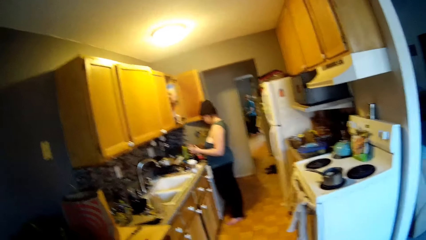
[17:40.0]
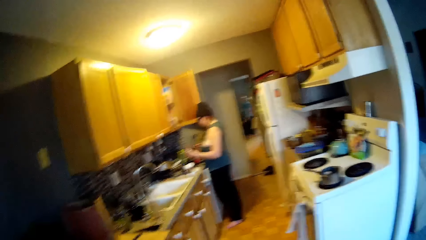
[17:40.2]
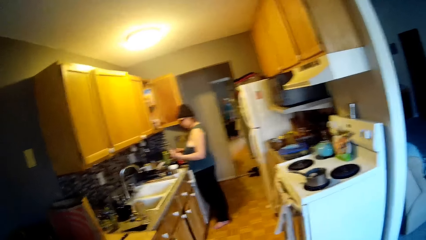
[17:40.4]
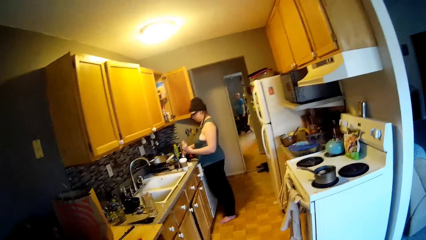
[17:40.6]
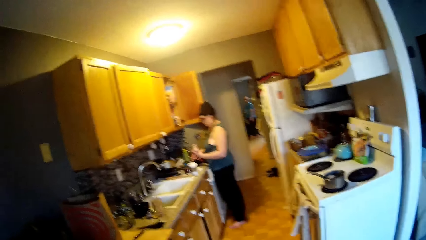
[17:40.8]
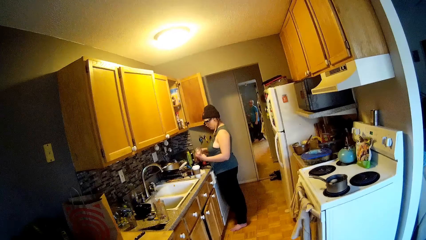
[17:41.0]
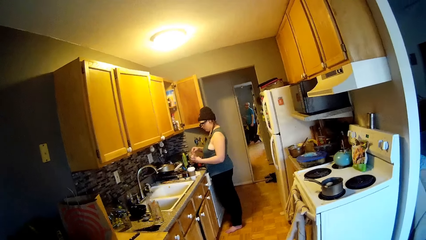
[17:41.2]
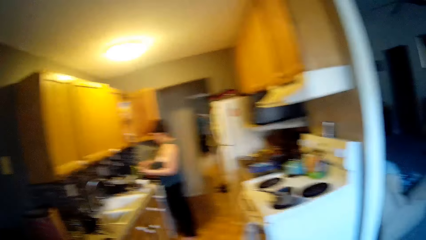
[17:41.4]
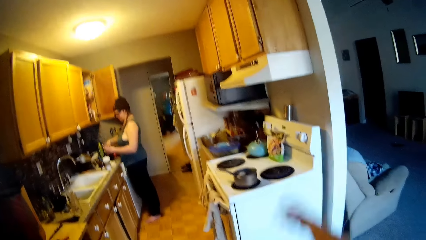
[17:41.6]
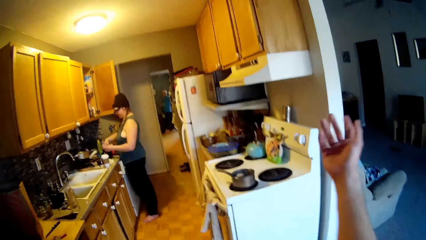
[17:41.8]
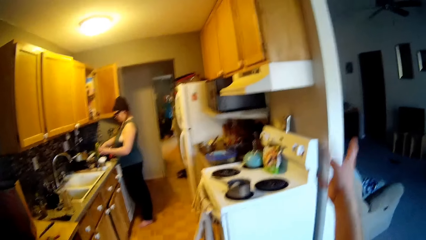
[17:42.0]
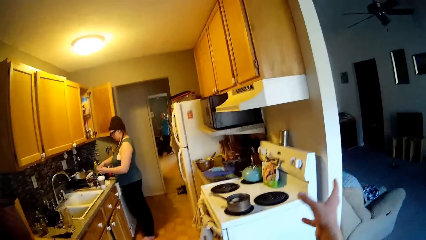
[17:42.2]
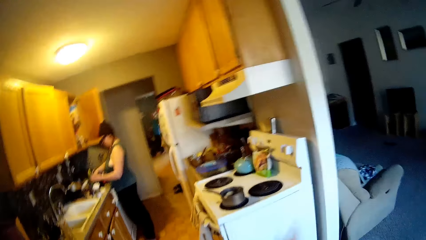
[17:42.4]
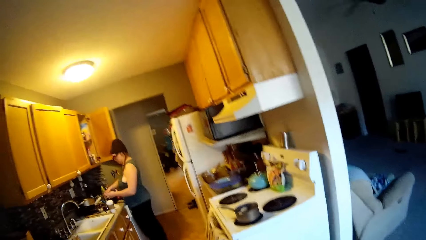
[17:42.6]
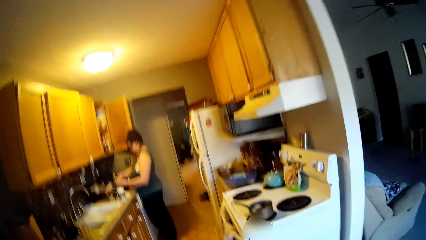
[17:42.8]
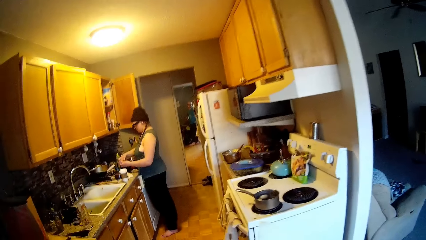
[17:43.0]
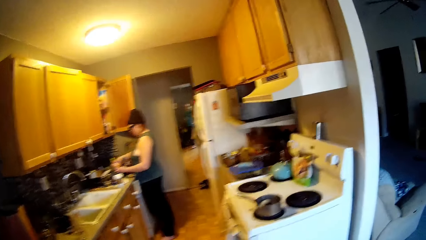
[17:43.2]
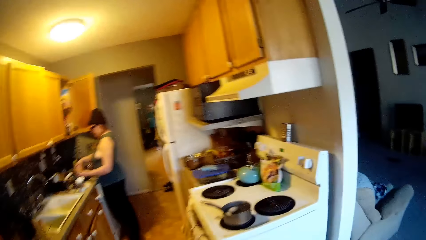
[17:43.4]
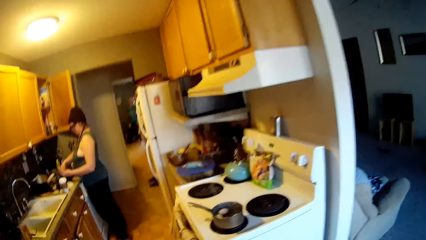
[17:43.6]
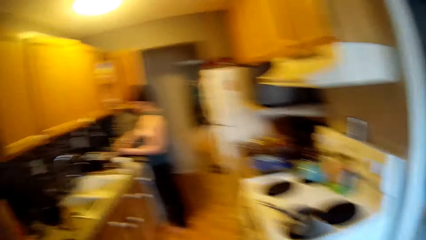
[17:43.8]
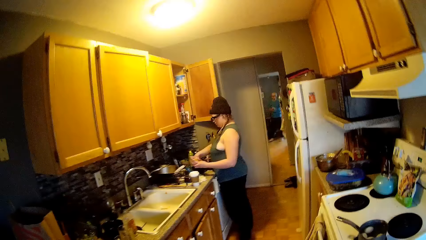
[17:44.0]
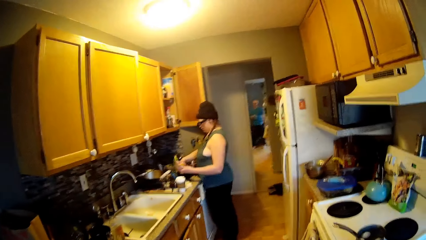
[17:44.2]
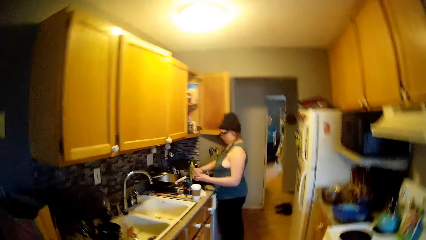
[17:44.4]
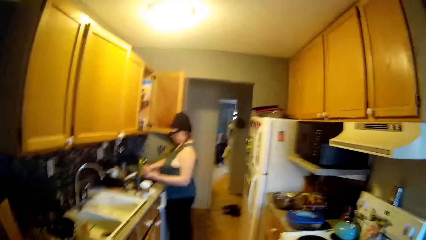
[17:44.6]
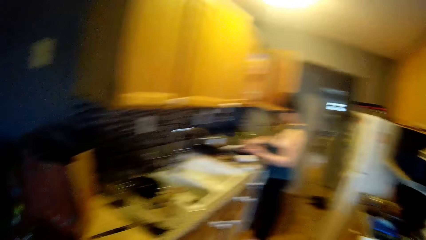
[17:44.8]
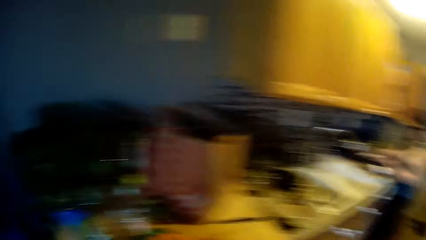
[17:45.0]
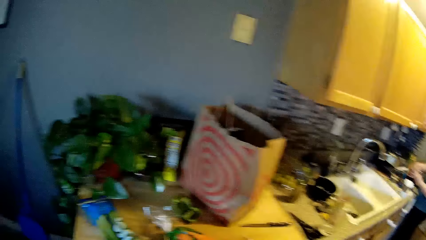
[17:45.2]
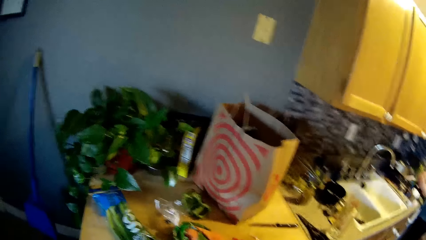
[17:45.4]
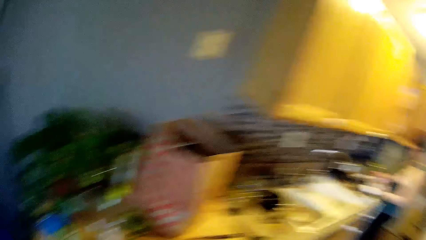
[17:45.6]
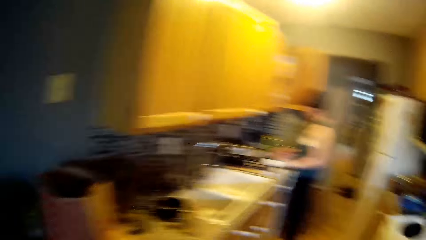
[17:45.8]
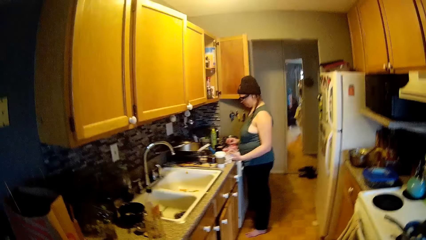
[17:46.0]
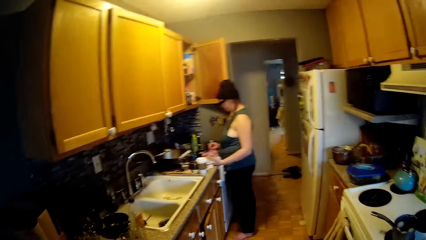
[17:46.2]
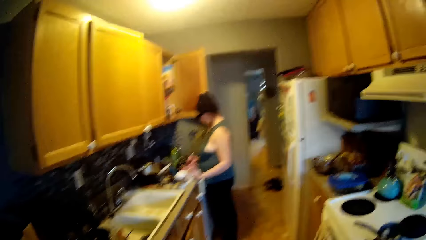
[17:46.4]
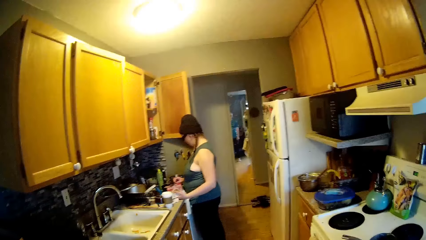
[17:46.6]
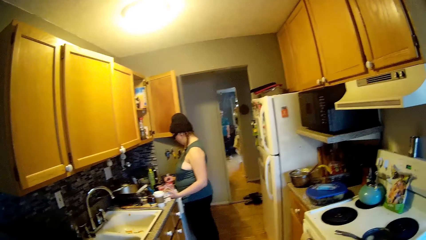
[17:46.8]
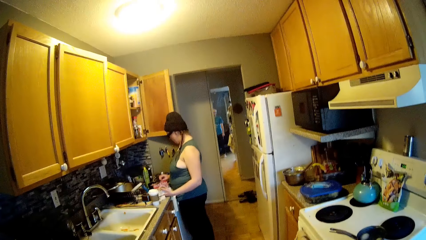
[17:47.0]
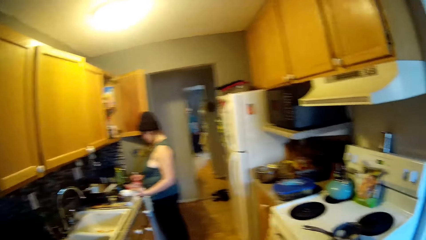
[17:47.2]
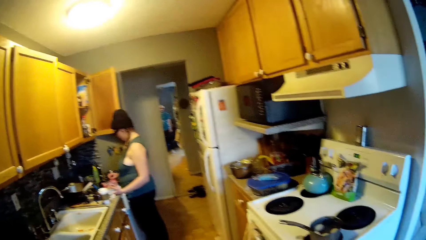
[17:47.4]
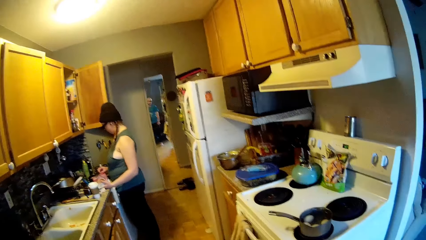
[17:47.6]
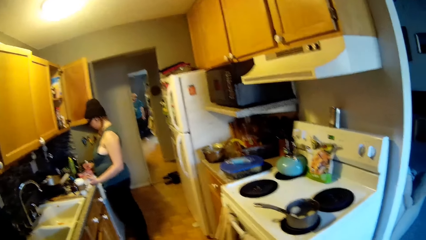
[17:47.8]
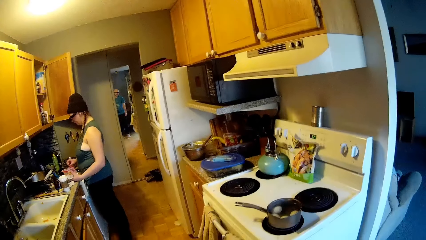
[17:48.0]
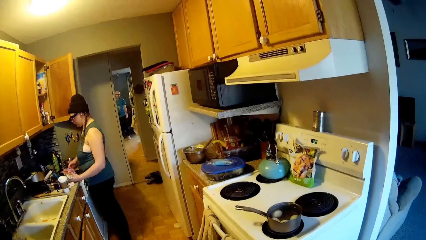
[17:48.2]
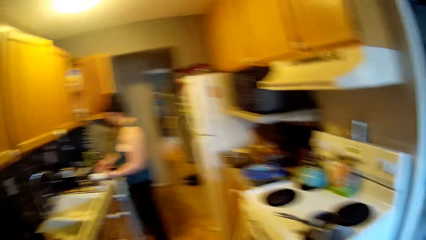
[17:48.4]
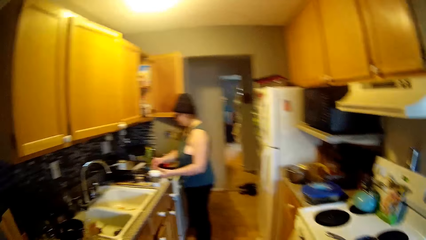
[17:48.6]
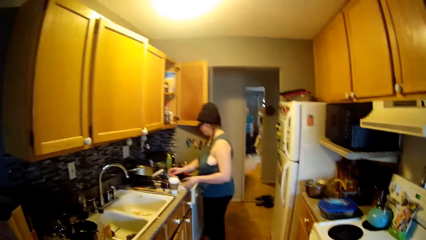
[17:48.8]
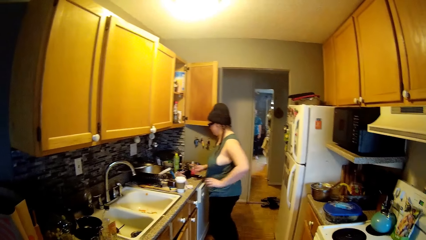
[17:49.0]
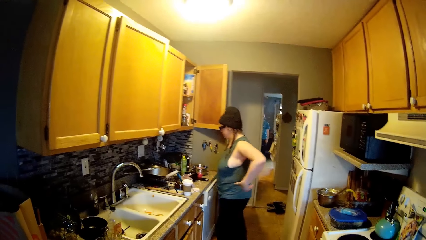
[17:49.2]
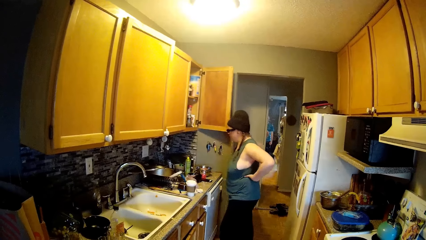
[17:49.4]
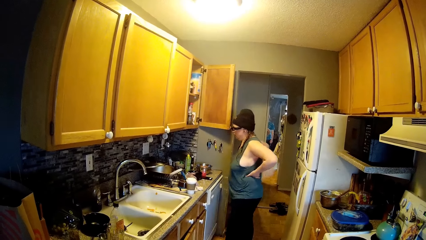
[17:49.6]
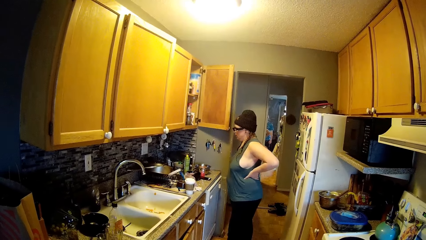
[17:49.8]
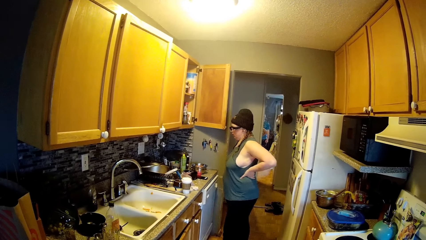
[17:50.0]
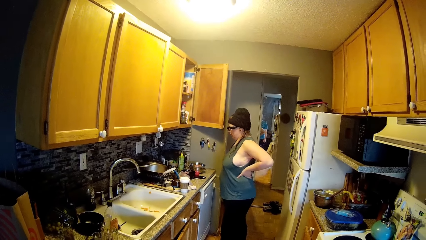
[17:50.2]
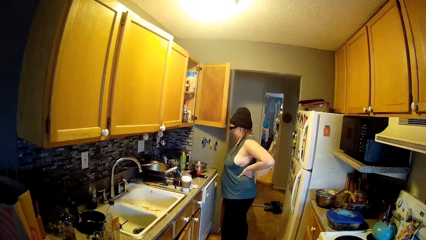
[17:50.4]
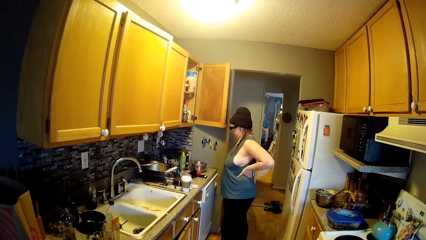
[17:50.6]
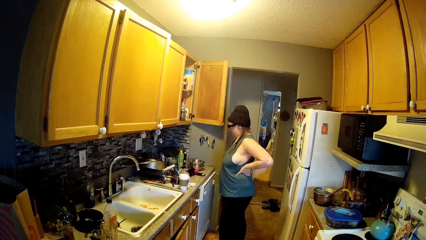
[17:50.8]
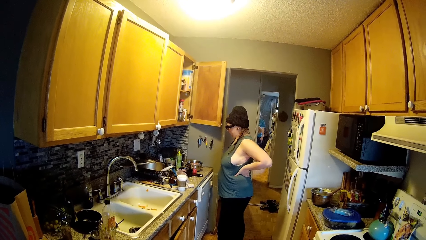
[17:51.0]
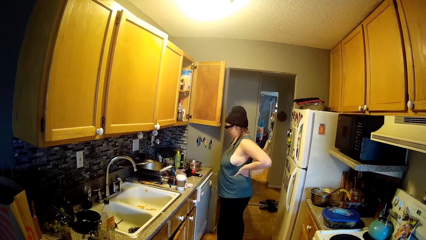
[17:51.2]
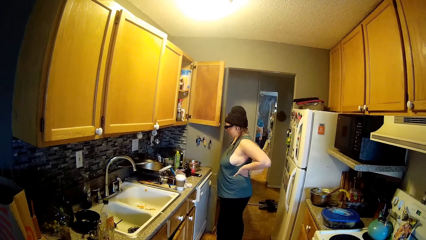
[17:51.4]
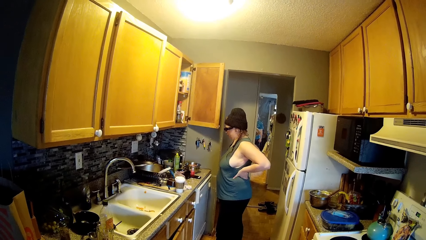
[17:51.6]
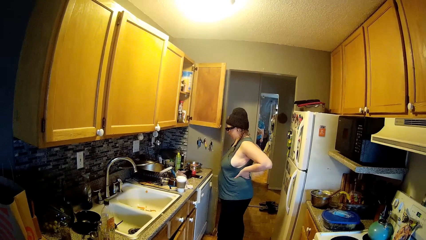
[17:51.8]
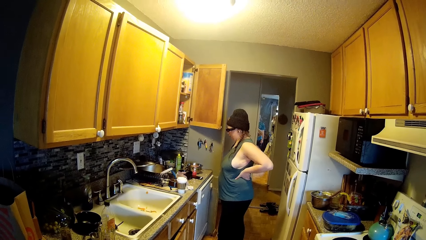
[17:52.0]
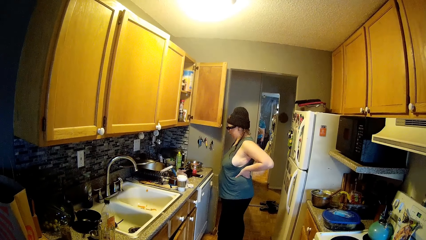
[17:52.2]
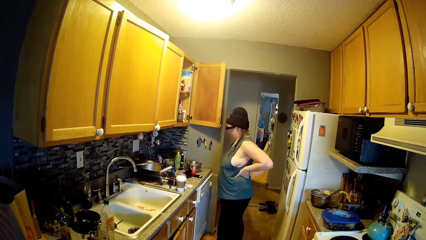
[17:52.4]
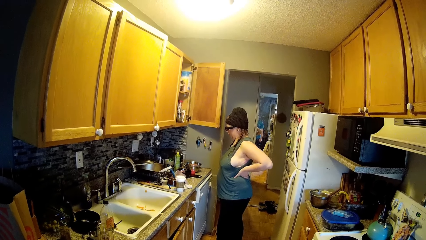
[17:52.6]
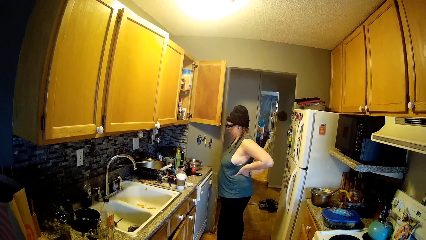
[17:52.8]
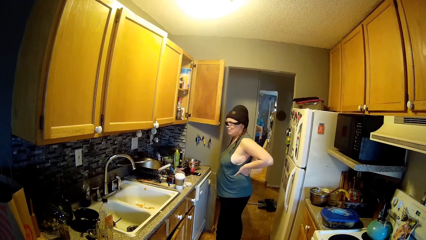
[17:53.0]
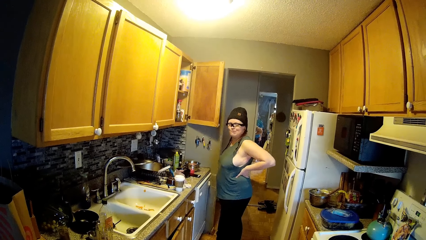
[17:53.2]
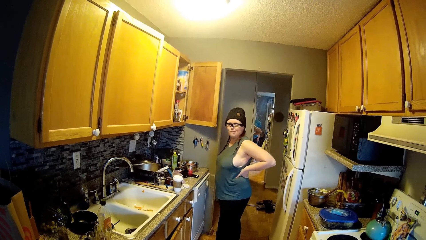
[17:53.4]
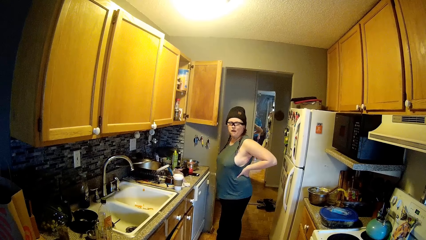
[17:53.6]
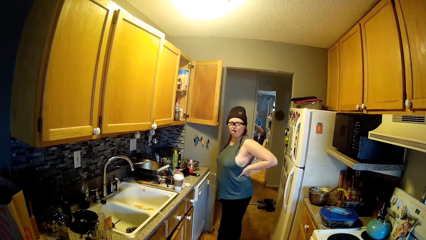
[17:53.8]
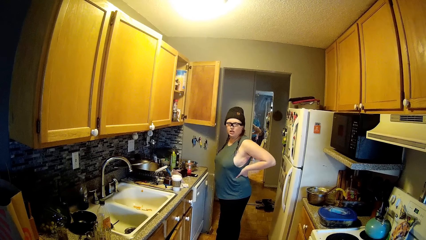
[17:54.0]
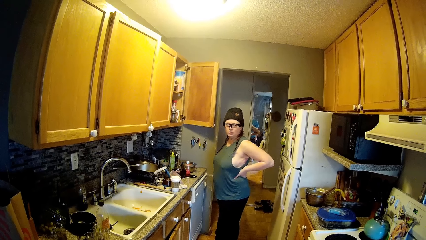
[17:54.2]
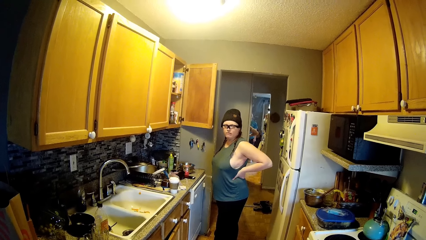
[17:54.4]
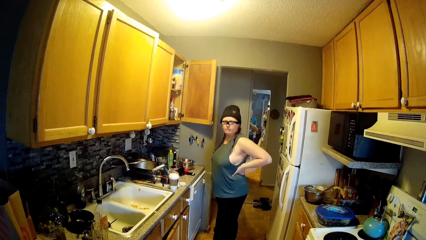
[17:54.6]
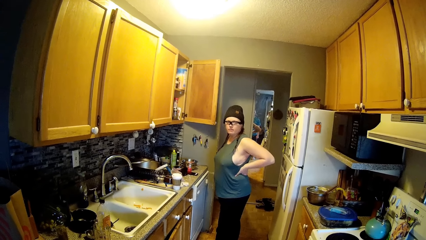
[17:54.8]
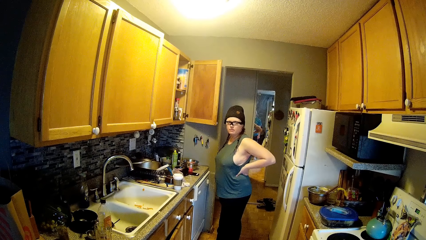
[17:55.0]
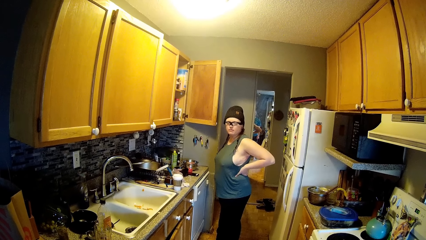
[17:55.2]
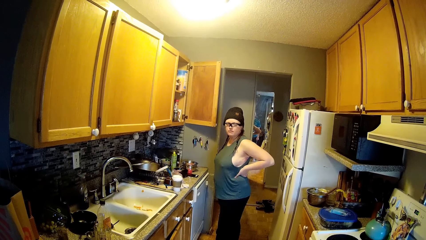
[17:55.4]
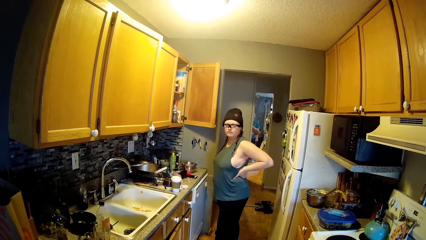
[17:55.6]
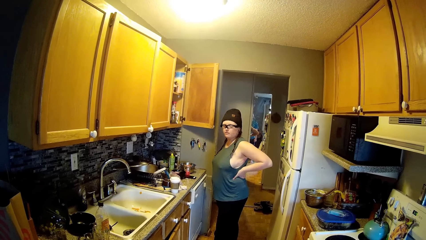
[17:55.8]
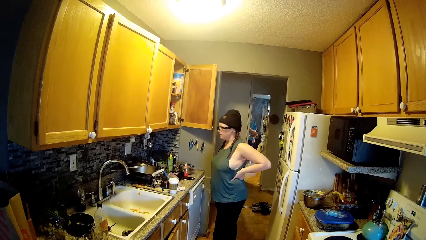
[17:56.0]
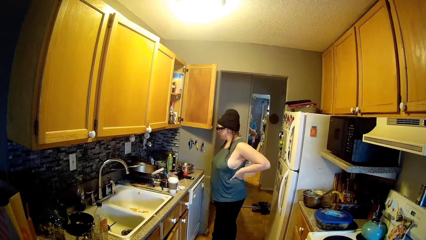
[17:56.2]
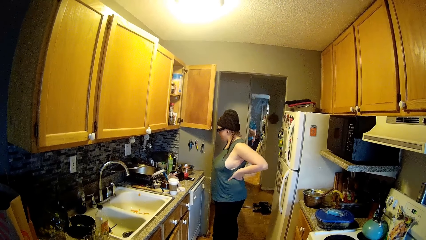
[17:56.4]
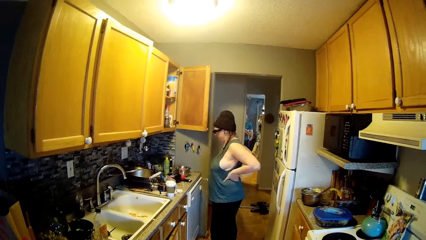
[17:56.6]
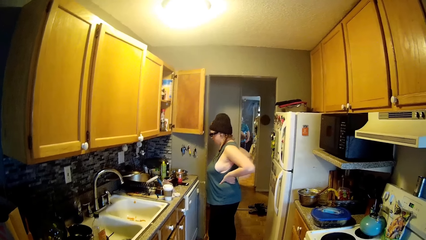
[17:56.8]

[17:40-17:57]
The woman picks some diced ham from the packet with her right hand. The woman drops the diced ham in her right hand into the pot on the kitchen counter. The woman passes the packet of diced ham from her left hand to her right hand. The woman drops the packet of diced ham on the kitchen counter.
